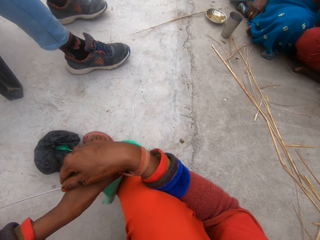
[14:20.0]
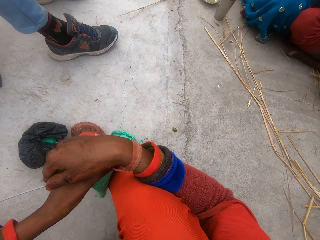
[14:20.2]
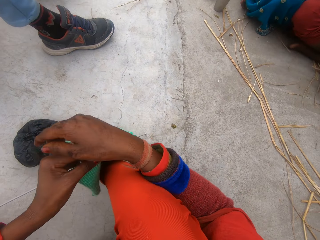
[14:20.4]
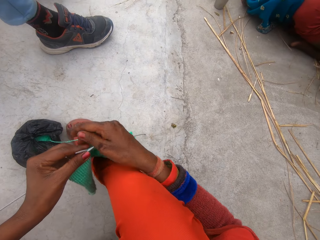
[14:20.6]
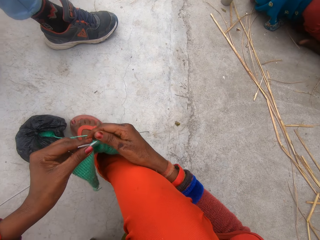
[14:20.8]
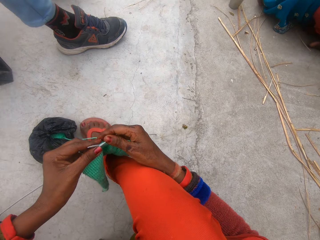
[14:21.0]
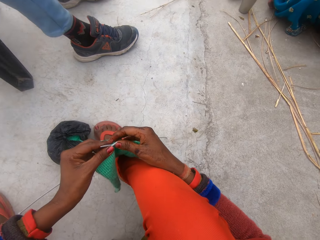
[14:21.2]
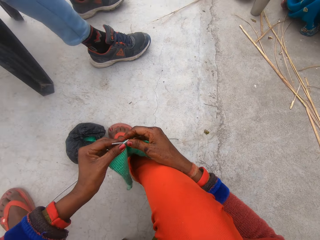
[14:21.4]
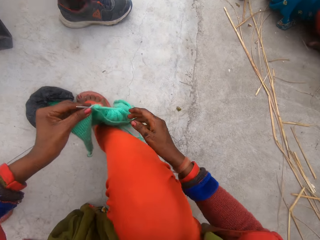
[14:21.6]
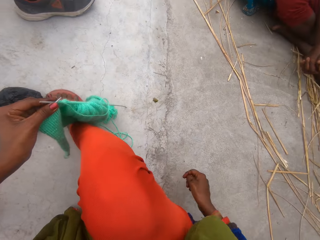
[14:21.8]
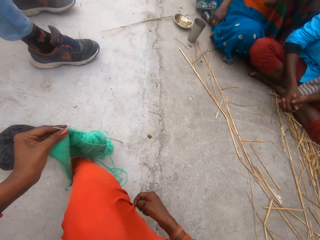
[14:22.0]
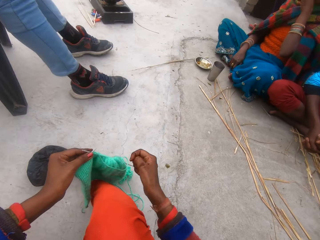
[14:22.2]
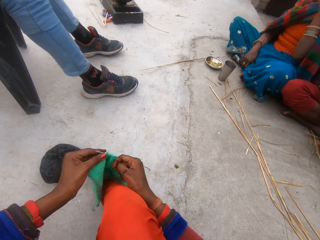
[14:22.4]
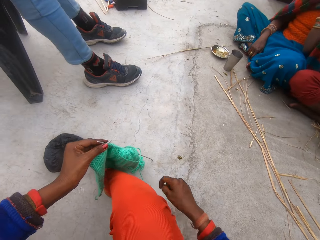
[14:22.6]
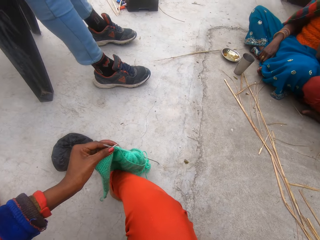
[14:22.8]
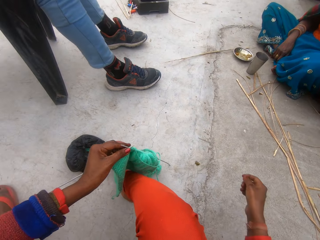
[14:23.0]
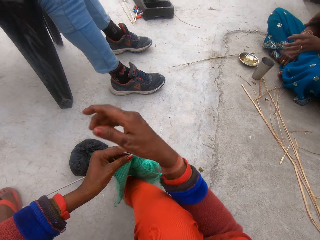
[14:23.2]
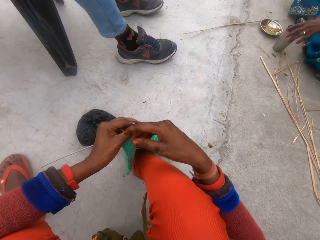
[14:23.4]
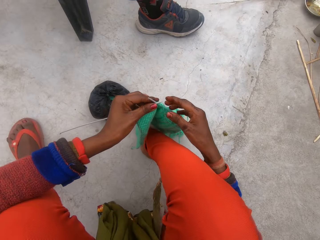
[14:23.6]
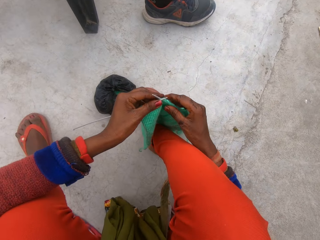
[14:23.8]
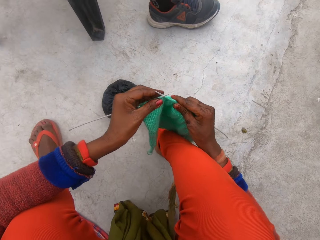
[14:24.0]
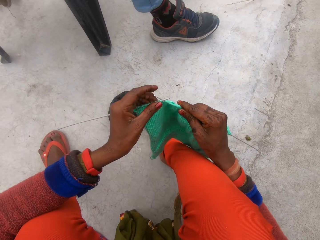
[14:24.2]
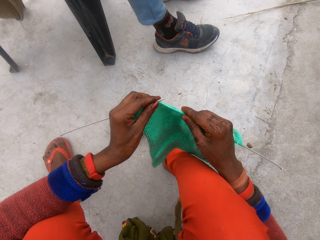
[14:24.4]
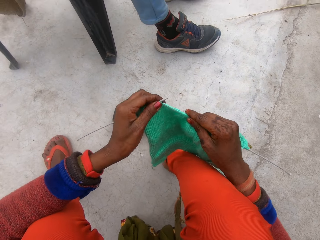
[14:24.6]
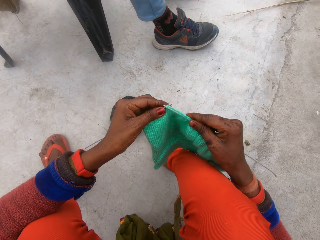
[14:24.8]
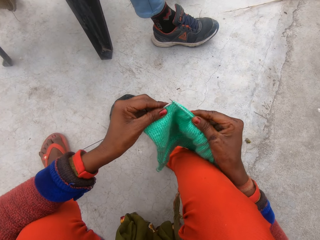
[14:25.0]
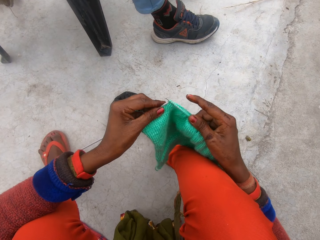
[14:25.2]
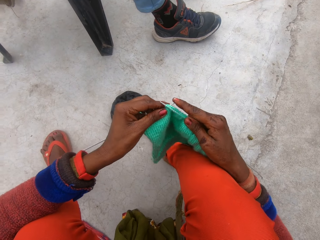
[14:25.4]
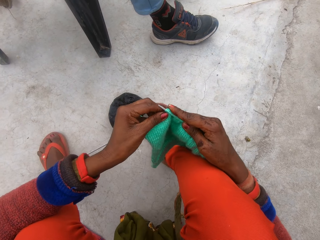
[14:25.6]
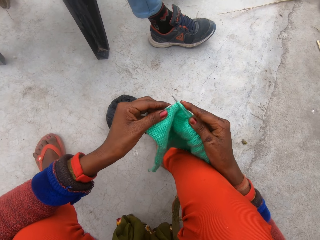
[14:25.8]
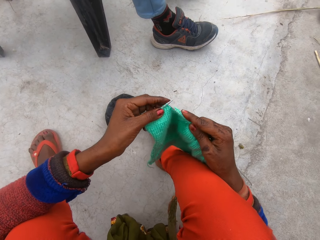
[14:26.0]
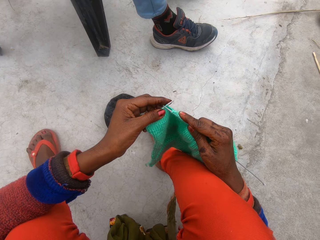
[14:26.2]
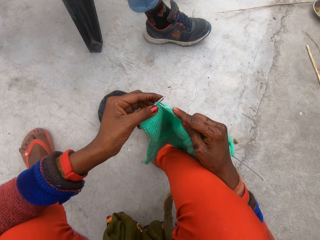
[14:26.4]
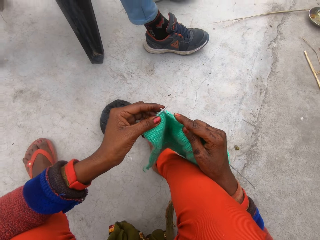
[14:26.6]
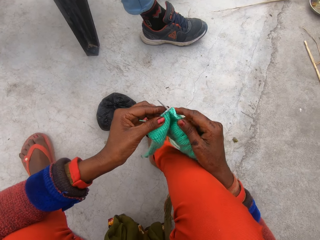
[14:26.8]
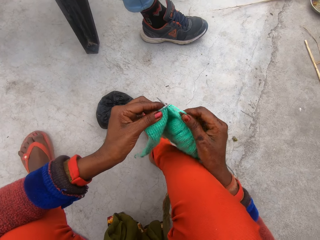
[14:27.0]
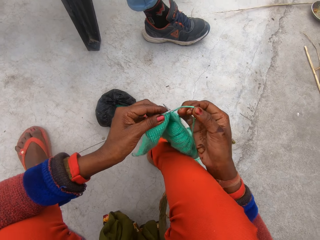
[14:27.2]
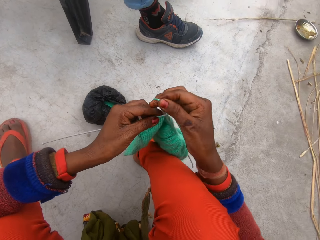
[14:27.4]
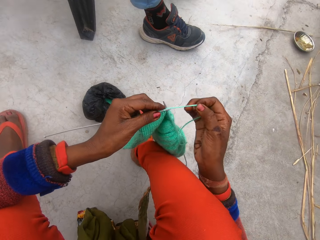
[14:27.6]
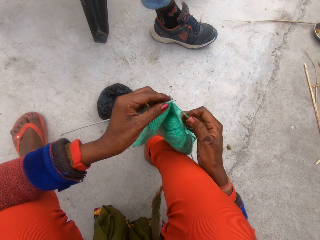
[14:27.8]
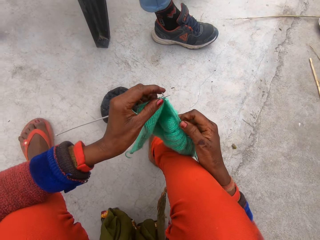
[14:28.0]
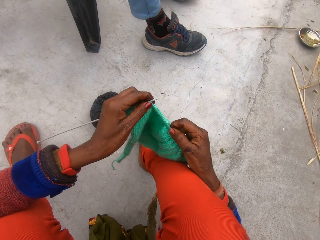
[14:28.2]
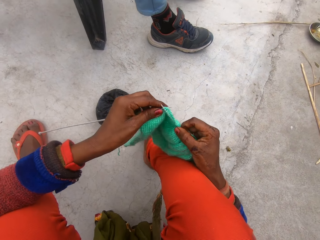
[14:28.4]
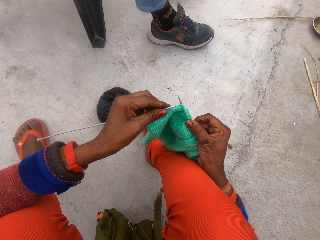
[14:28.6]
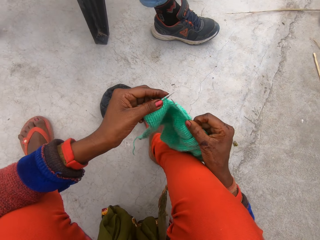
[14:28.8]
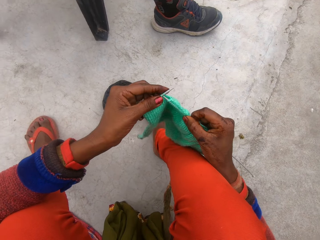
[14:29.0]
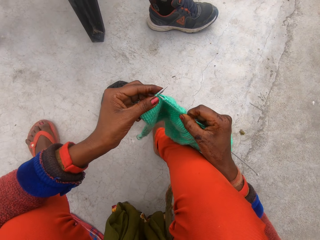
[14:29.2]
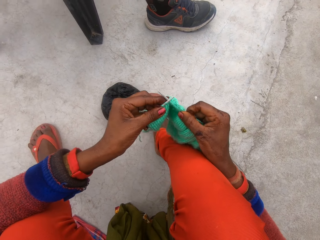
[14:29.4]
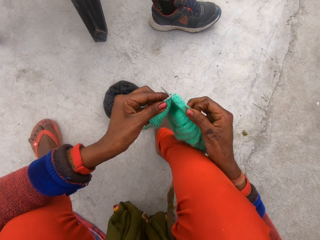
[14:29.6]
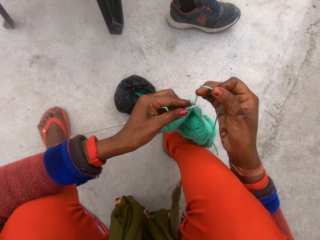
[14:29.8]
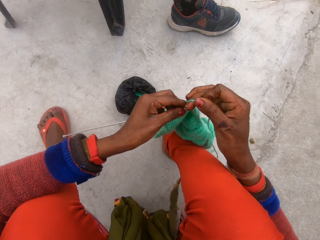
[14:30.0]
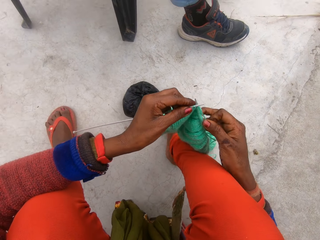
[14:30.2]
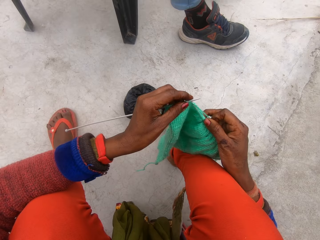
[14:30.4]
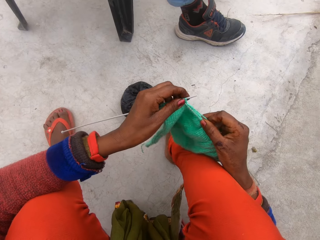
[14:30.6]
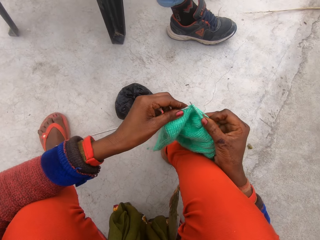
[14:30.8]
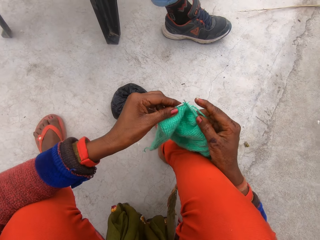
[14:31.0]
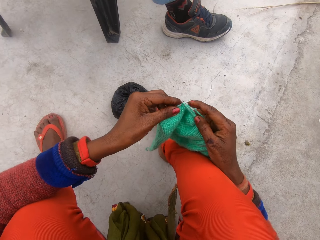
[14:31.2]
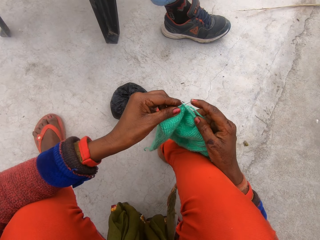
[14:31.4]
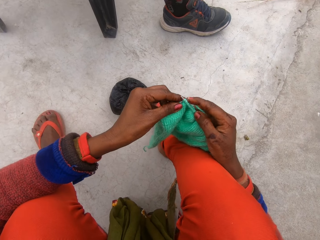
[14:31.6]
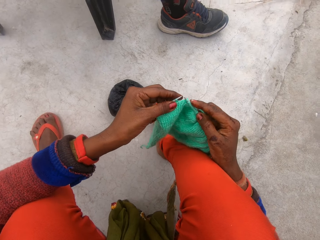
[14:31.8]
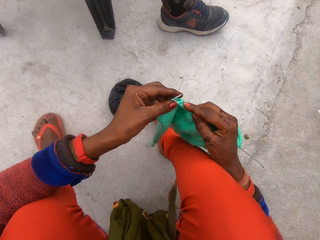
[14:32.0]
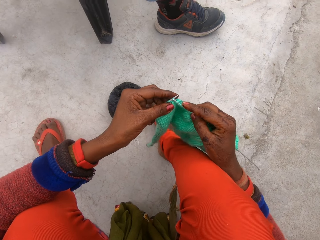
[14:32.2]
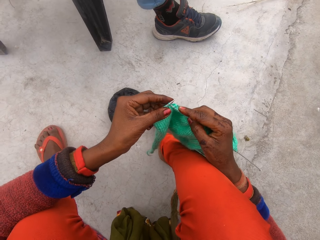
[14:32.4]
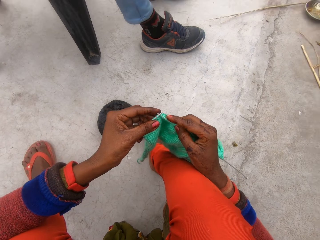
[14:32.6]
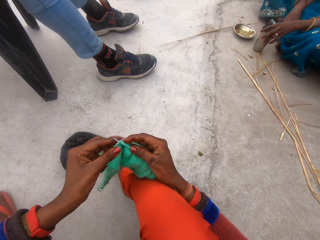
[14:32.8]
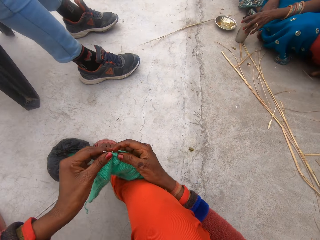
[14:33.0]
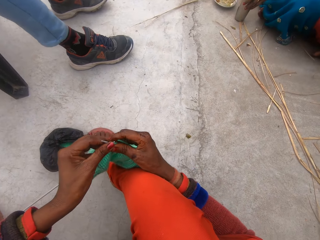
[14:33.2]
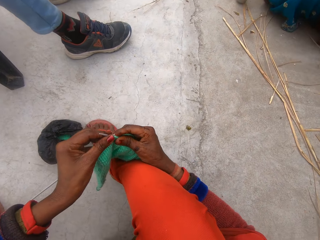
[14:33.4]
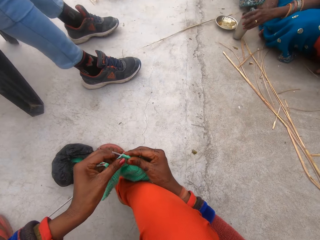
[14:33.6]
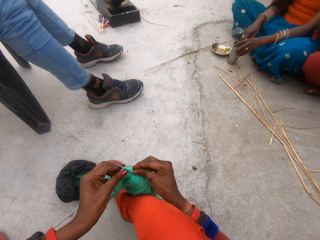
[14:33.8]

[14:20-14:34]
The camera wearer knits the cloth with the knitting needles in her hands. She loops the wool around the knitting needles with her right hand. She knits the cloth with the knitting needles in her hands. She loops the wool around the knitting needles with her right hand. She knits the cloth with the knitting needles in her hands.

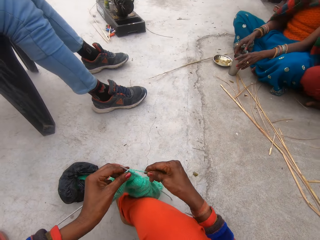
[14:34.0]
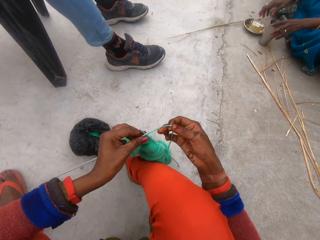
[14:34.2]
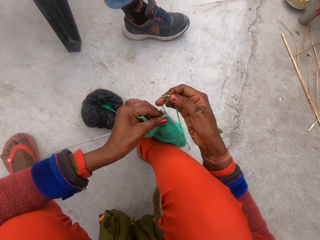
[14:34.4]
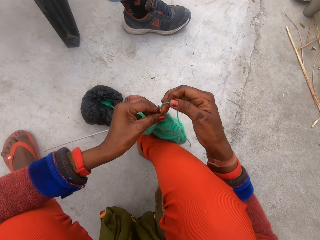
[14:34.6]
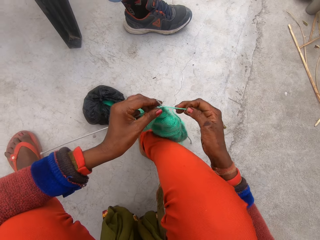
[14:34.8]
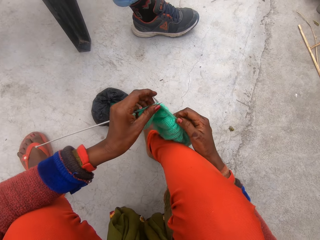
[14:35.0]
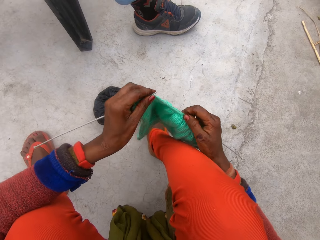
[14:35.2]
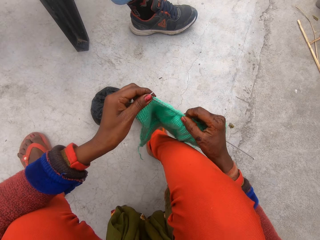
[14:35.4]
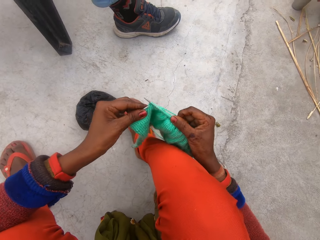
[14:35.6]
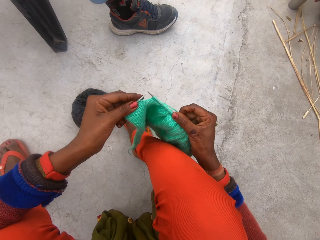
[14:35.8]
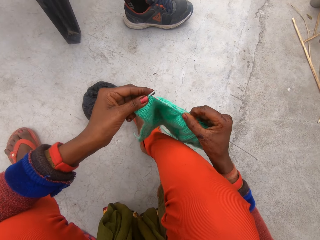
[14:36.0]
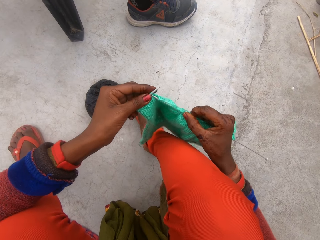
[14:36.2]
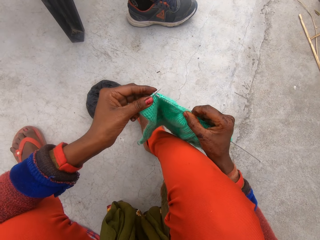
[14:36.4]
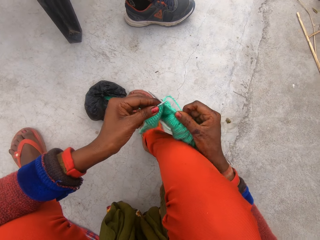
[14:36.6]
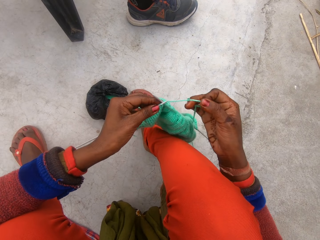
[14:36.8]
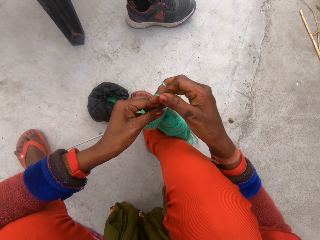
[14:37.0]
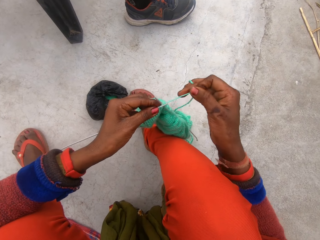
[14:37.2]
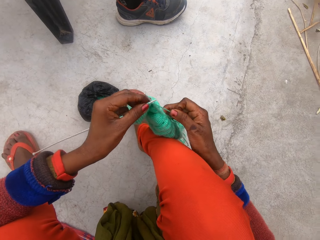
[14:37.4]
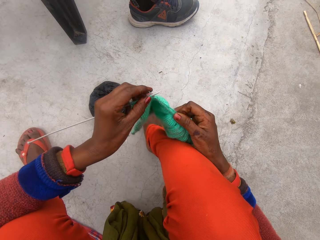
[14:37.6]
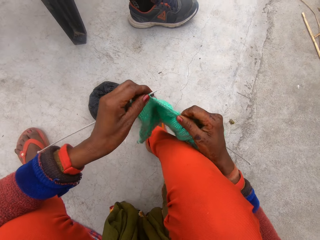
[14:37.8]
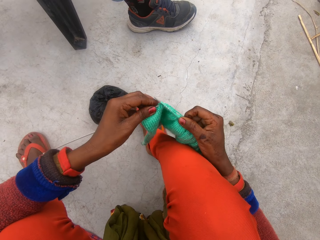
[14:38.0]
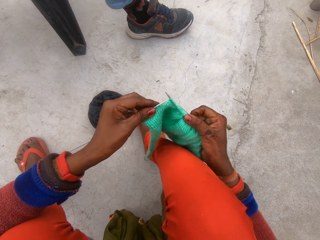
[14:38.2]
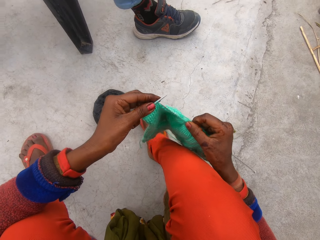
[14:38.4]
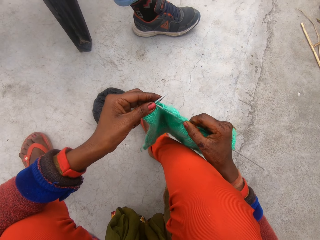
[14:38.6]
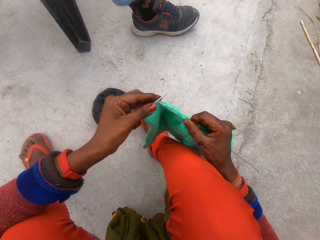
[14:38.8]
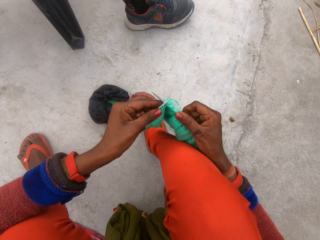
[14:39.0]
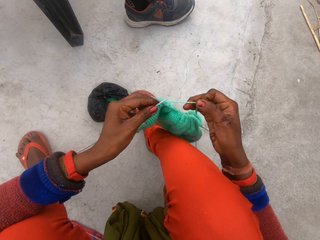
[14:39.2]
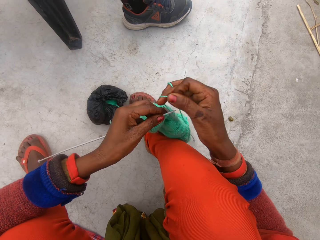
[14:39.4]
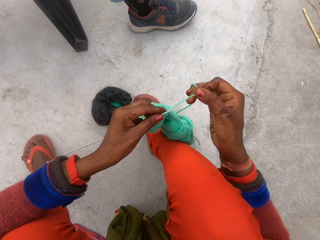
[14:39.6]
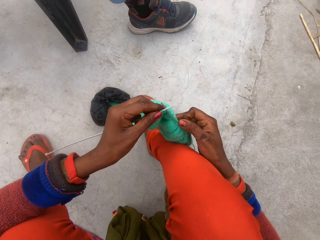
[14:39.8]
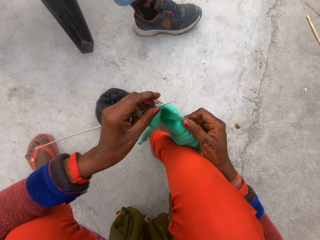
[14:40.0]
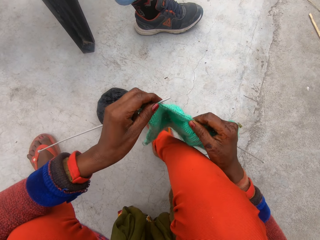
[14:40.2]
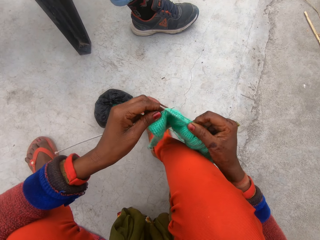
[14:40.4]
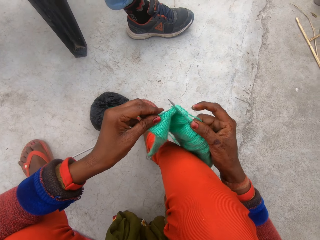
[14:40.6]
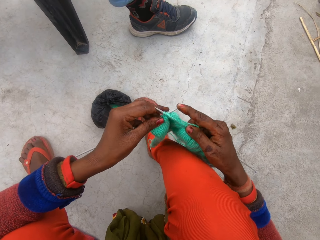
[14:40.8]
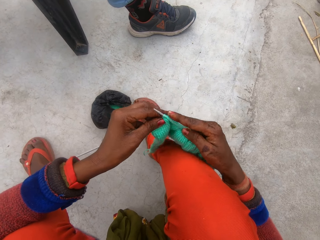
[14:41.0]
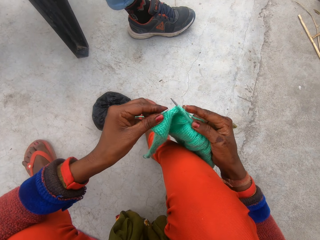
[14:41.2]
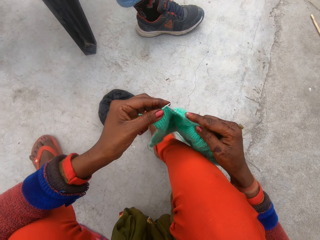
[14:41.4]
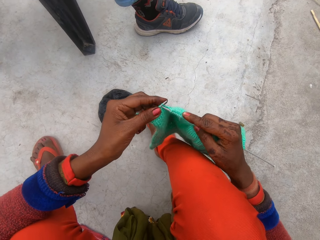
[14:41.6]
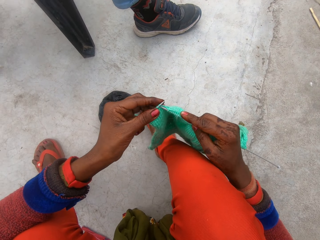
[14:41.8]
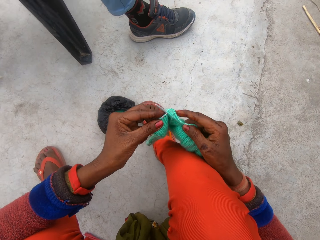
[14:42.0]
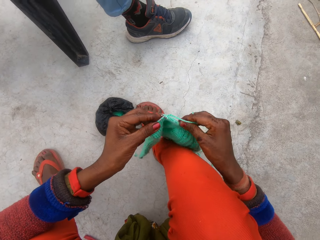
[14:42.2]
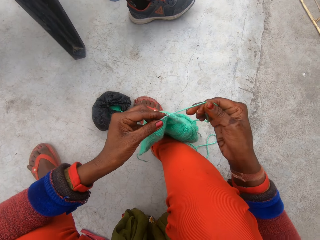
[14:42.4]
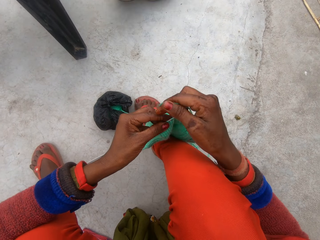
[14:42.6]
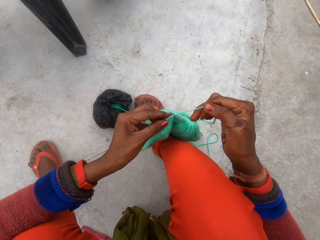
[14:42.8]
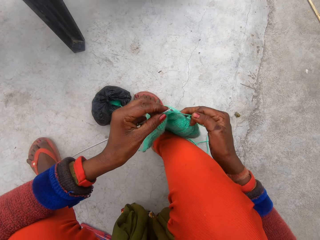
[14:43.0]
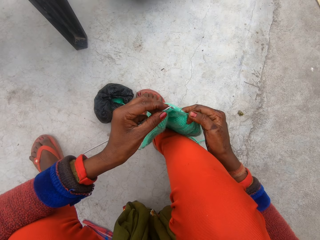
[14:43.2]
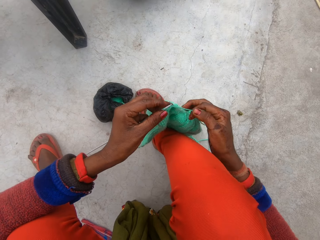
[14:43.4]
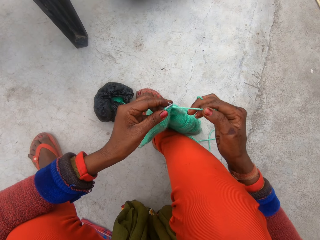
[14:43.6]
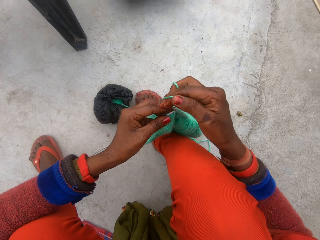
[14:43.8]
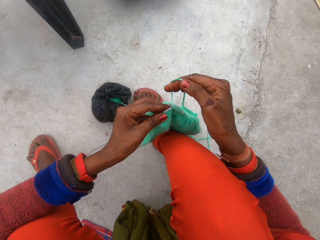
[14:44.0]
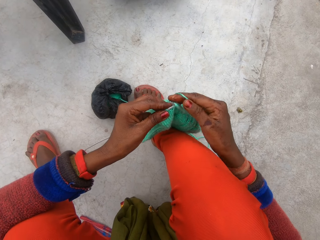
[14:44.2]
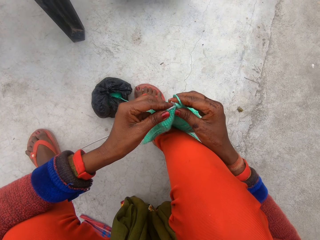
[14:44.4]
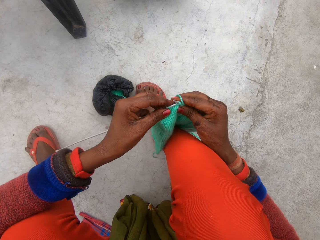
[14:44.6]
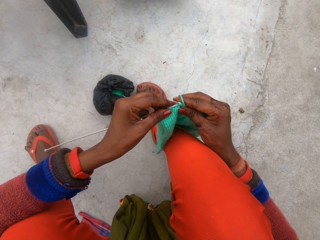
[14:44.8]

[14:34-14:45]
The camera wearer loops the wool around the knitting needles with her right hand. She knits the cloth with the knitting needles in her hands. She loops the wool around the knitting needles with her right hand. She knits the cloth with the knitting needles in her hands. She loops the wool around the knitting needles with her right hand. She knits the cloth with the knitting needles in her hands. She loops the wool around the knitting needles with her right hand.
